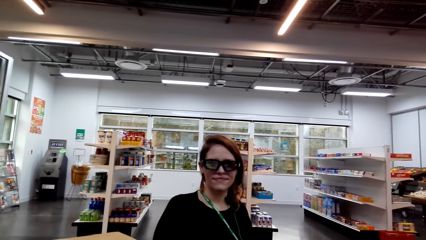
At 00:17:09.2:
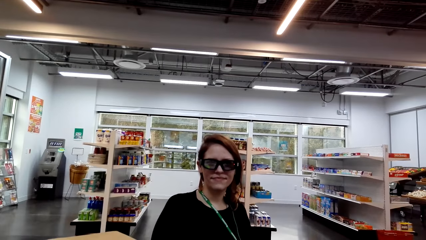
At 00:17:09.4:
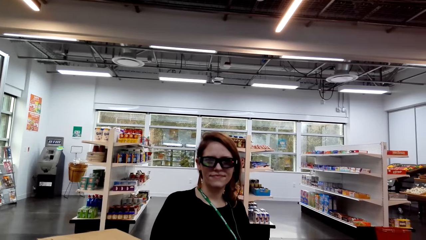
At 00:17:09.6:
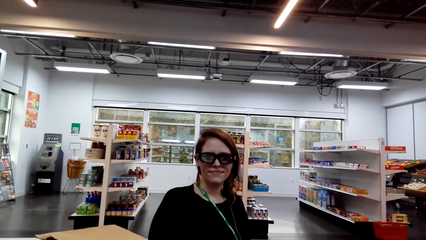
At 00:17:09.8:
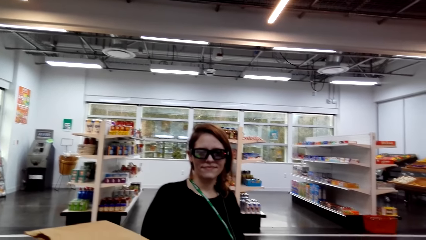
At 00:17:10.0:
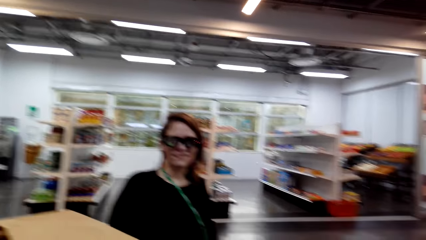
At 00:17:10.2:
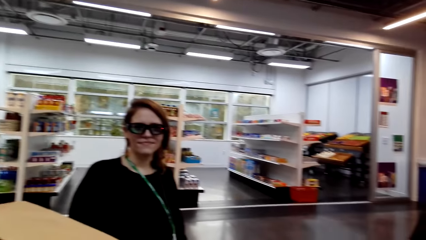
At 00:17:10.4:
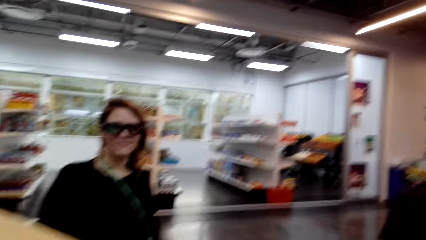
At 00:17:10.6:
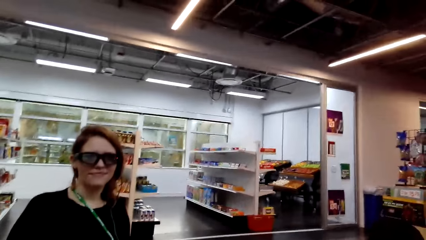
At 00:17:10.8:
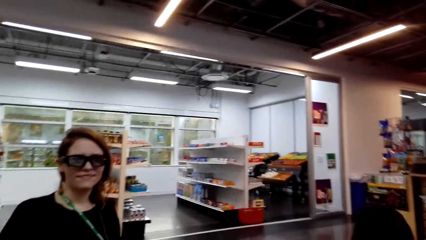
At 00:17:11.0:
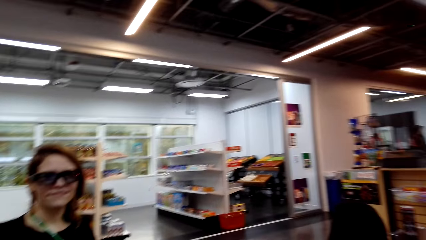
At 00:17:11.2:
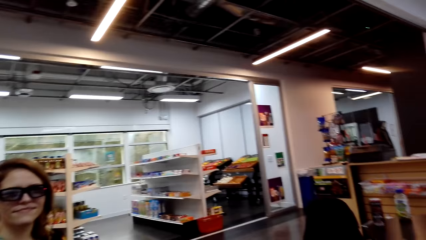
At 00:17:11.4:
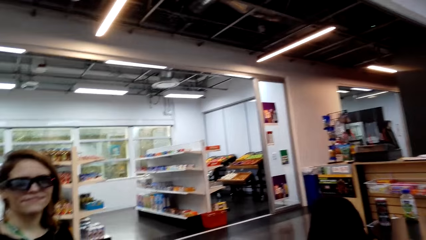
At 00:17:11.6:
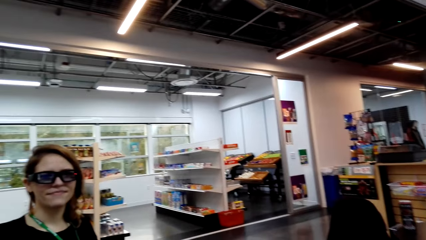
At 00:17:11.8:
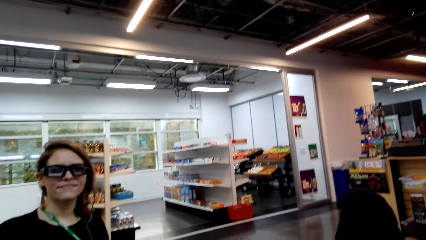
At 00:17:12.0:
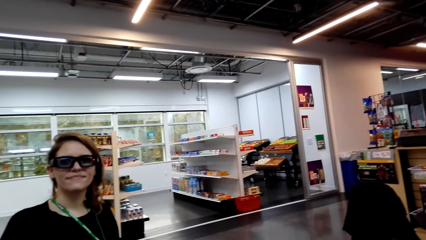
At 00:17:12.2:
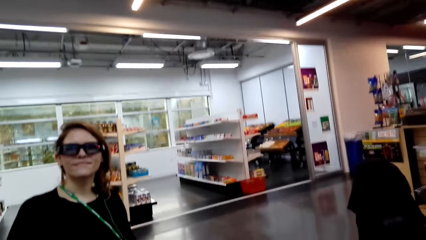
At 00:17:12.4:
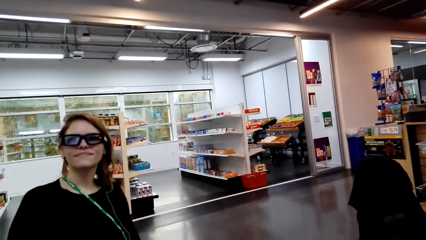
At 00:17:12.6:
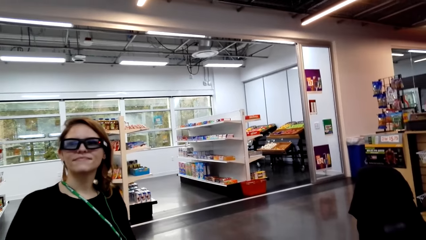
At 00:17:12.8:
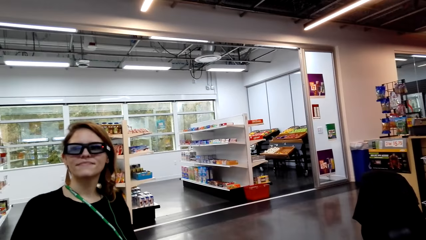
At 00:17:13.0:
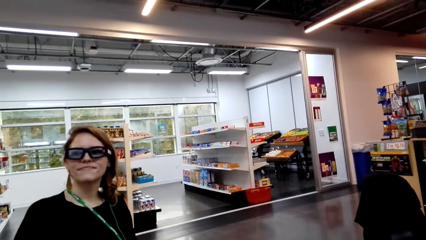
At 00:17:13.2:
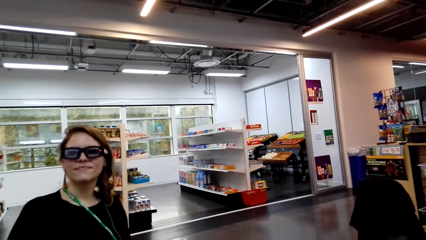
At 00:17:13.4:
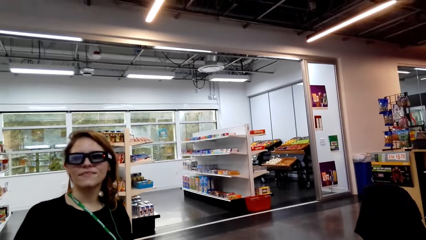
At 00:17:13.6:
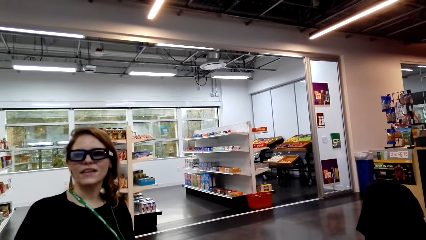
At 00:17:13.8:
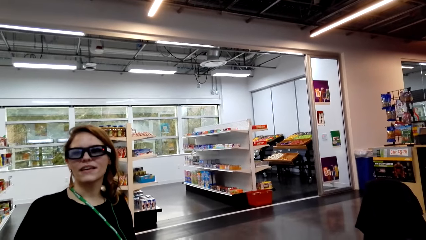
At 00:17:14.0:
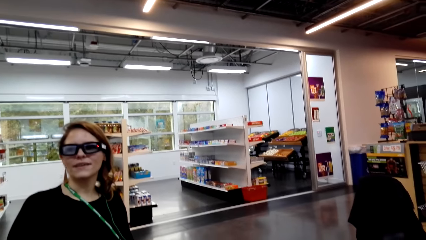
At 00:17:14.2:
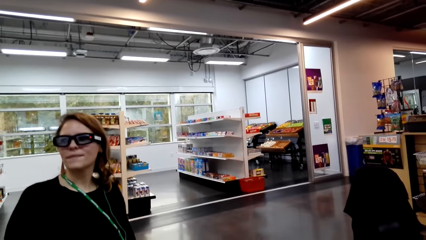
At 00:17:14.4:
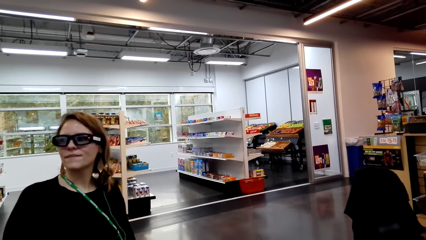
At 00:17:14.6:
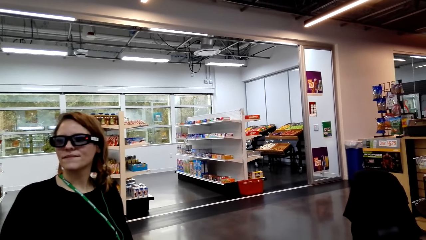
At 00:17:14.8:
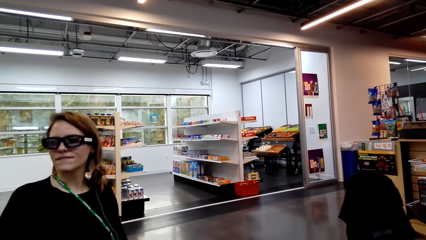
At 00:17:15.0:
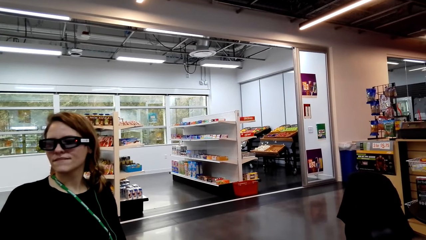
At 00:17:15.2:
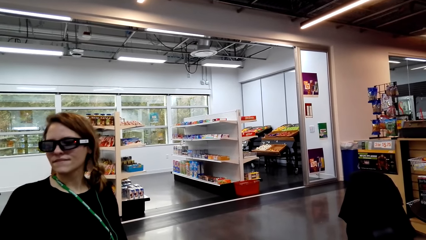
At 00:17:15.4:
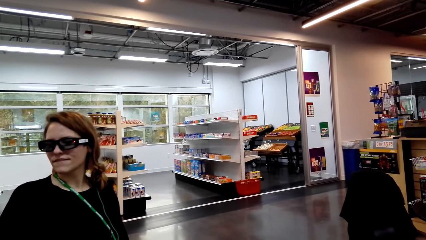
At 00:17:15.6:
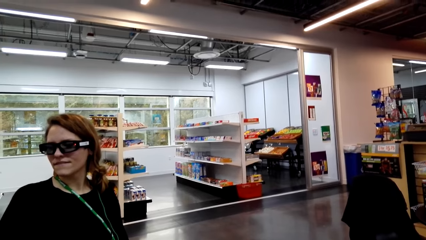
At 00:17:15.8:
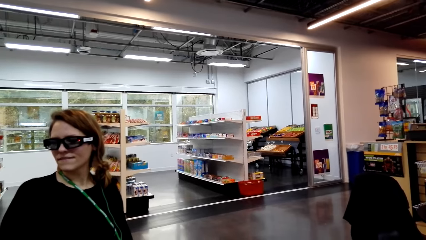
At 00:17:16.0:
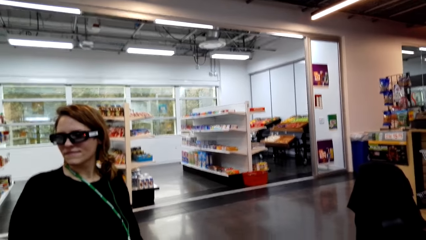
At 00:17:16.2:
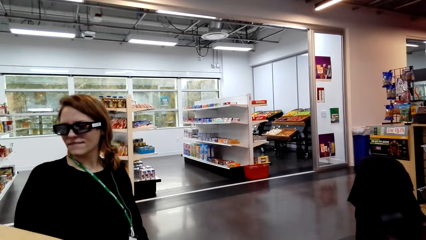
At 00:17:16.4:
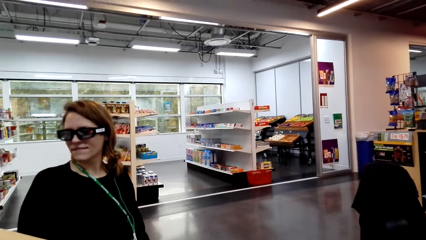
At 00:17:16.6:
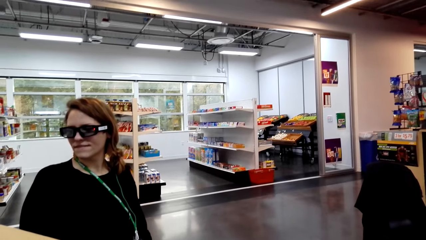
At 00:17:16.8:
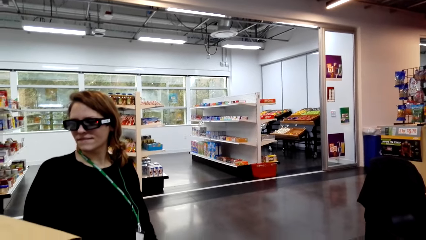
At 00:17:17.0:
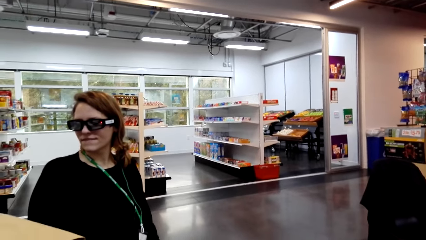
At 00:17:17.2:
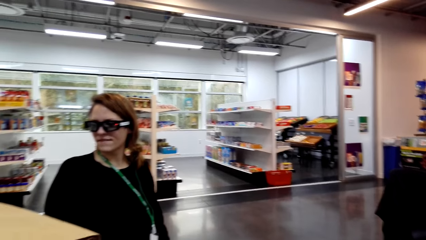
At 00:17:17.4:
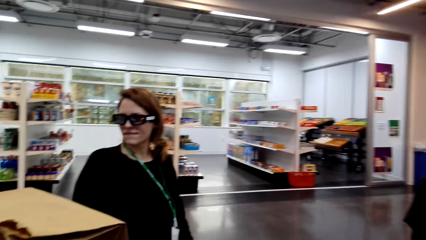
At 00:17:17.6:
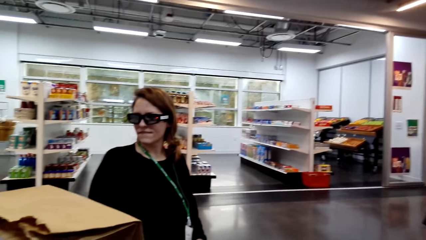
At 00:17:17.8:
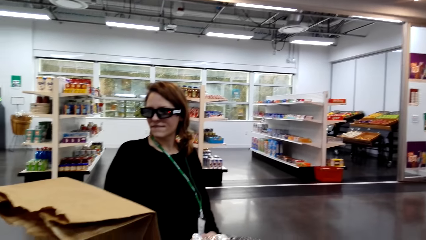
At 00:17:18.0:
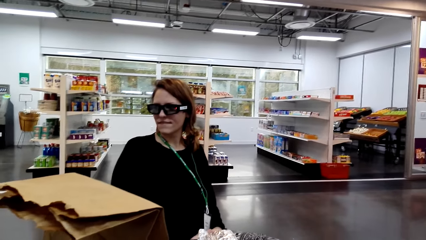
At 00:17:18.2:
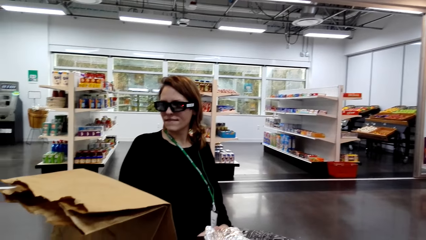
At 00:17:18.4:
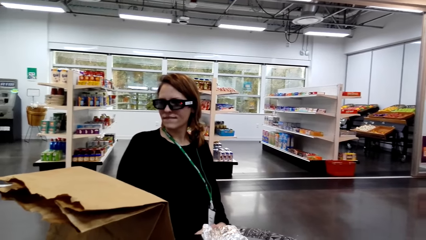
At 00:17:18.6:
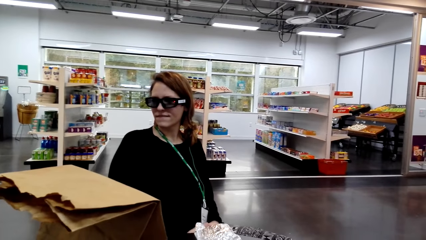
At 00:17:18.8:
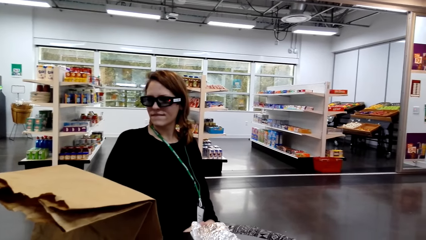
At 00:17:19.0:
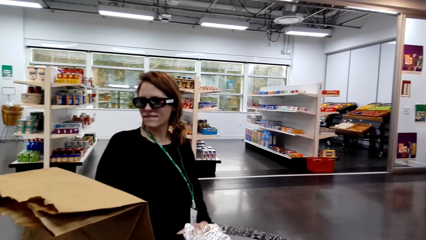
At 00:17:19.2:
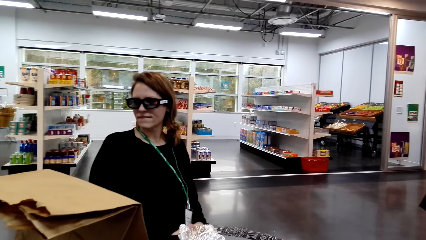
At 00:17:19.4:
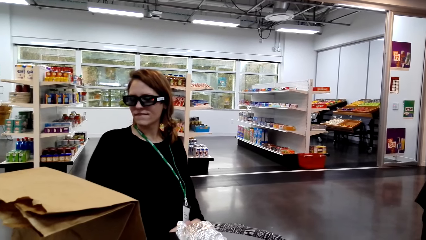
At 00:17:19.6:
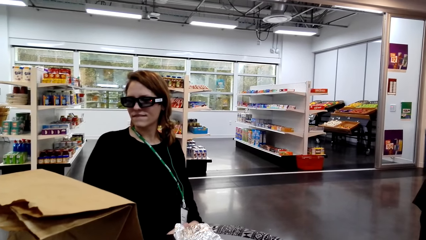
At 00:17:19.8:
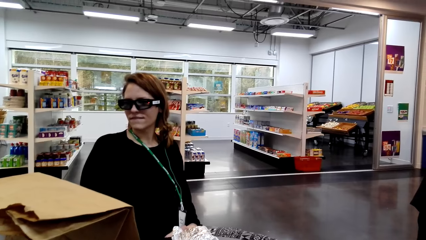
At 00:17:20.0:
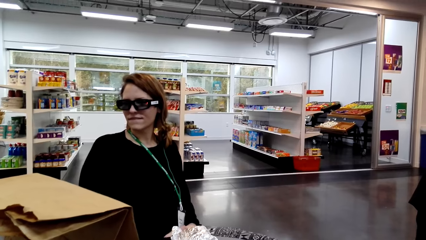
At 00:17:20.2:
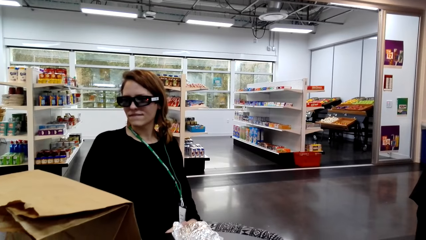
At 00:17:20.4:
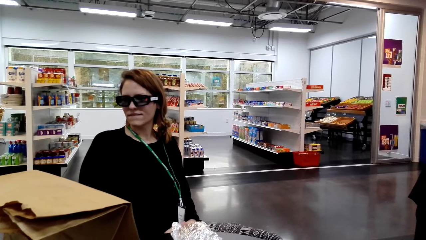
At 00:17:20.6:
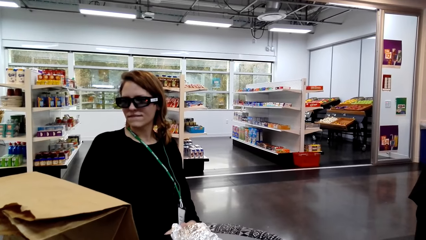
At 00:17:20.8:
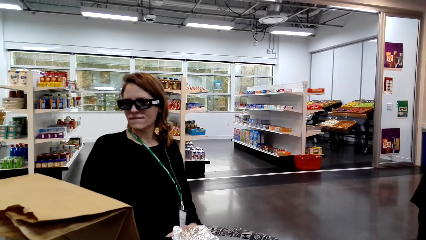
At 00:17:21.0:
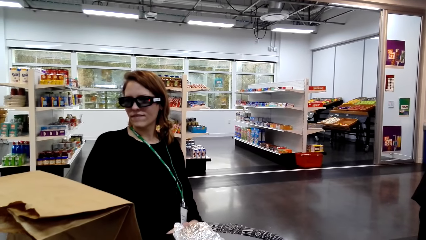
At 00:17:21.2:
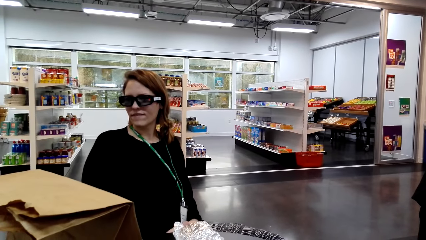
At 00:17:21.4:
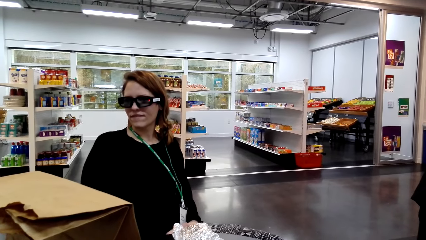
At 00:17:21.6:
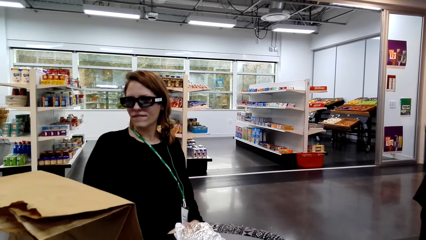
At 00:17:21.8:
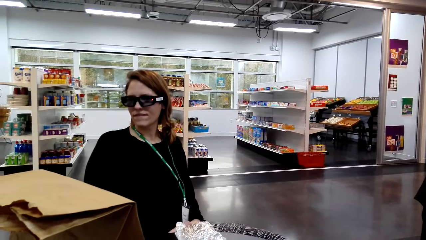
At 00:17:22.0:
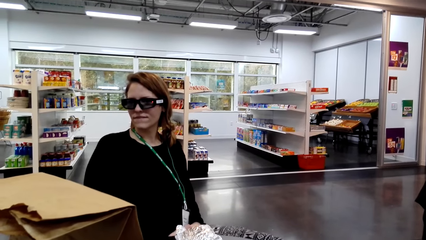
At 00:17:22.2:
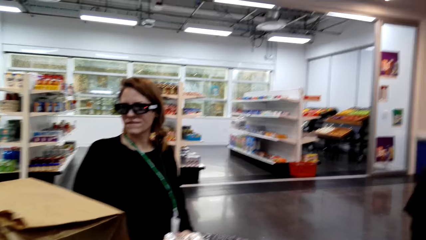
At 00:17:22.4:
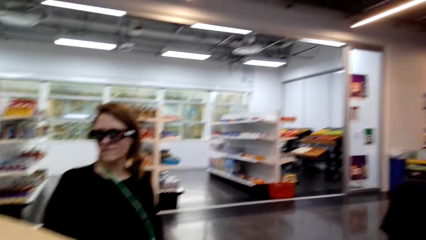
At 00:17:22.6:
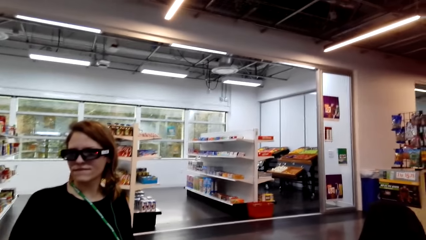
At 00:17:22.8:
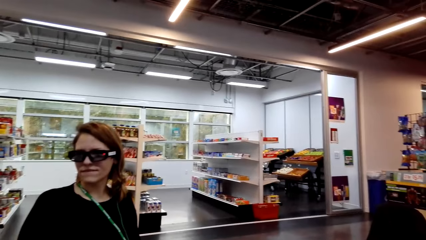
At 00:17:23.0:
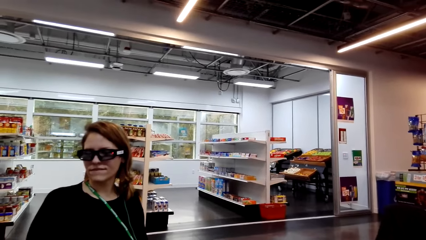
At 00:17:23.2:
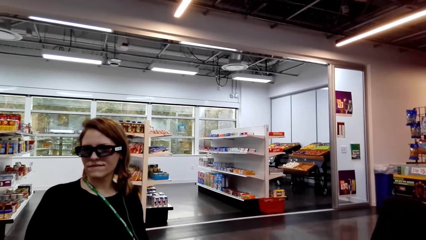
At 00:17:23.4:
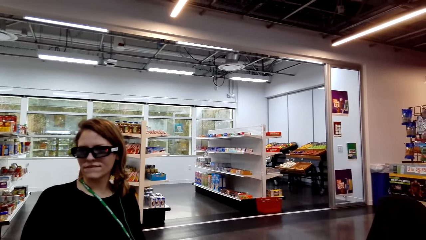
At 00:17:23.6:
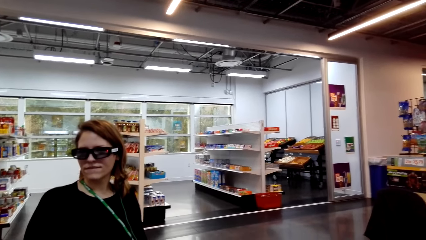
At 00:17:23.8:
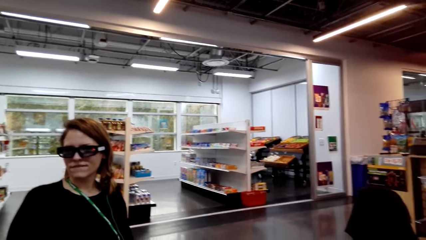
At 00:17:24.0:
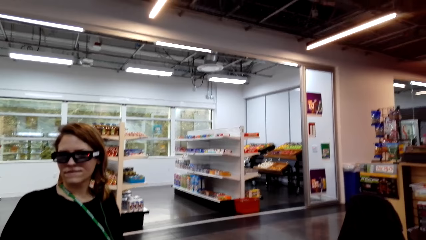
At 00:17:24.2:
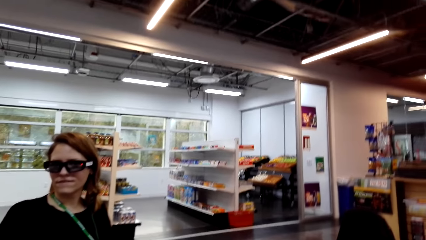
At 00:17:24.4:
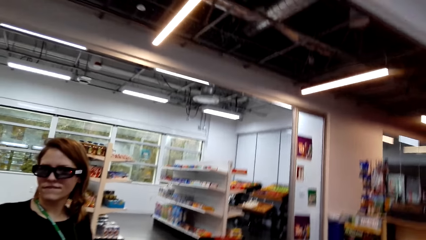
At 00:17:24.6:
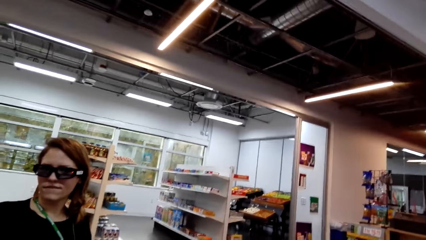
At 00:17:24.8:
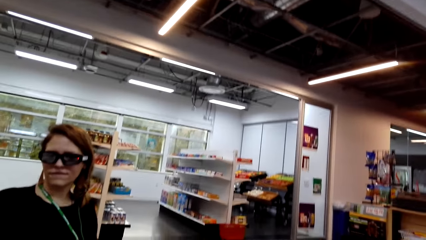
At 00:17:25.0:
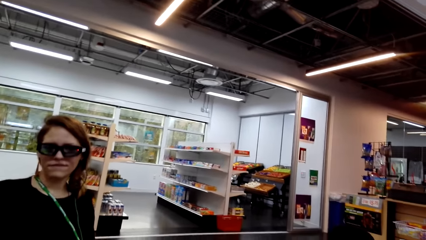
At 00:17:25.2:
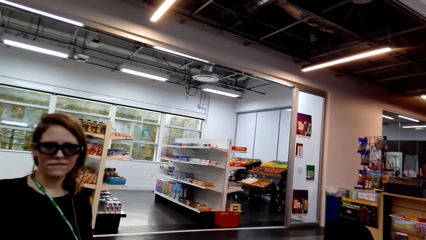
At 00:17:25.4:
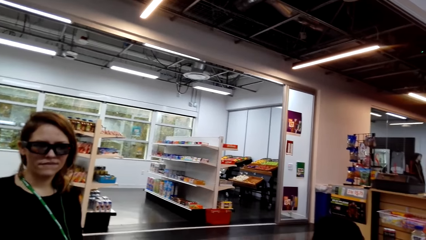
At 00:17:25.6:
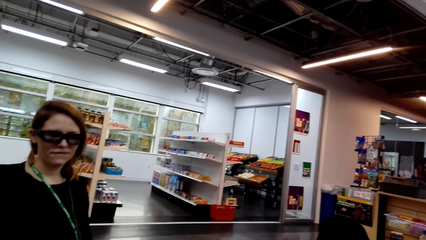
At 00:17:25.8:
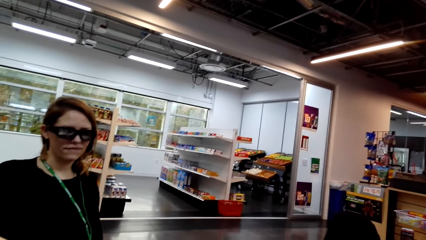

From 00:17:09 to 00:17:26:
The camera wearer looks around a supermarket. A lady interacts with the camera wearer. The camera wearer looks around the supermarket.
